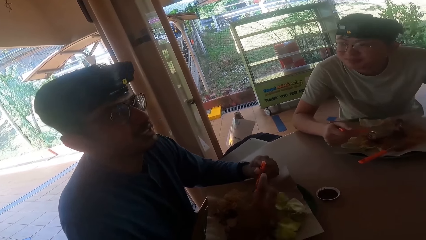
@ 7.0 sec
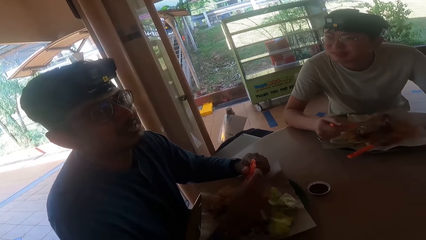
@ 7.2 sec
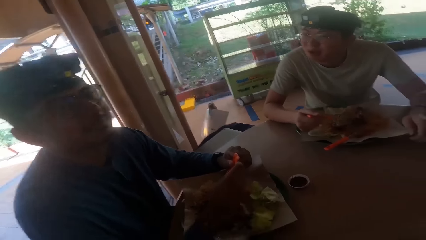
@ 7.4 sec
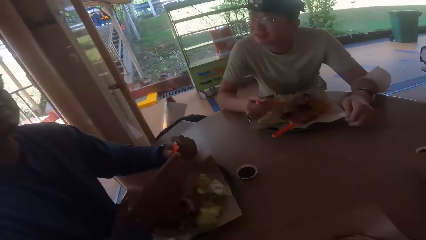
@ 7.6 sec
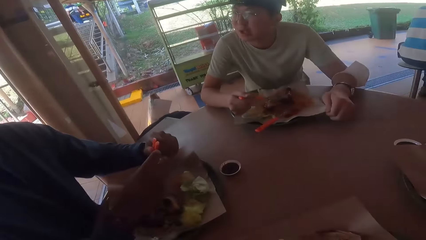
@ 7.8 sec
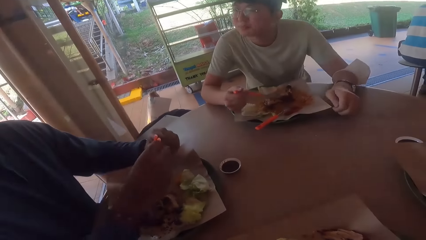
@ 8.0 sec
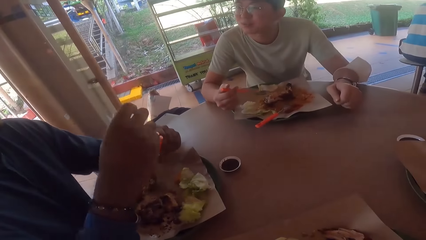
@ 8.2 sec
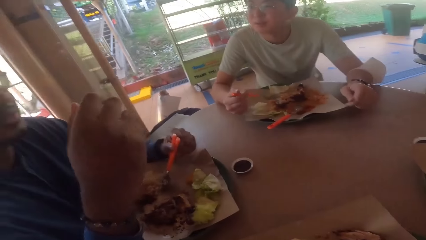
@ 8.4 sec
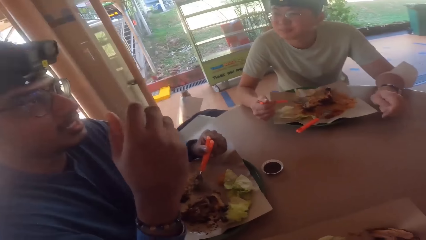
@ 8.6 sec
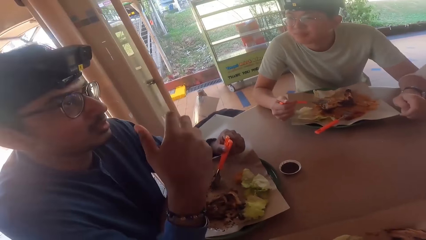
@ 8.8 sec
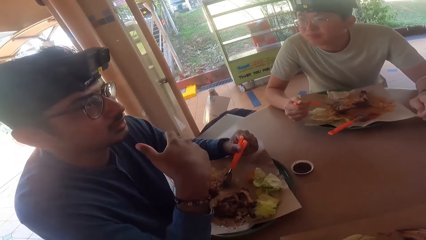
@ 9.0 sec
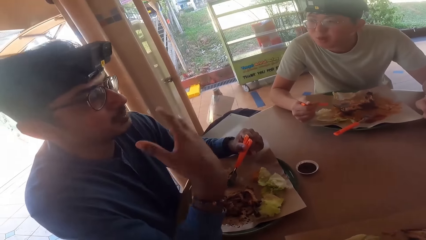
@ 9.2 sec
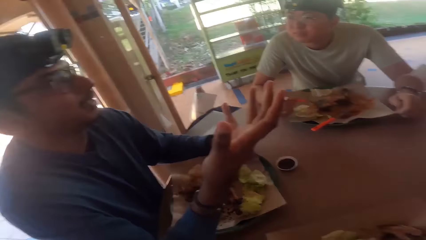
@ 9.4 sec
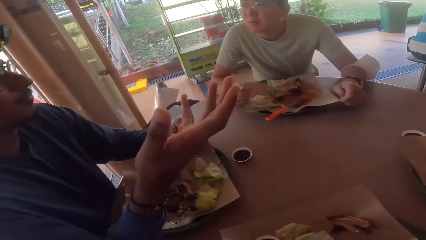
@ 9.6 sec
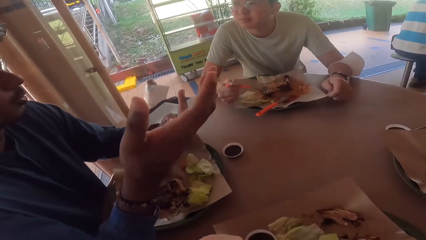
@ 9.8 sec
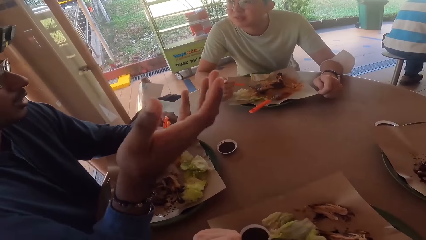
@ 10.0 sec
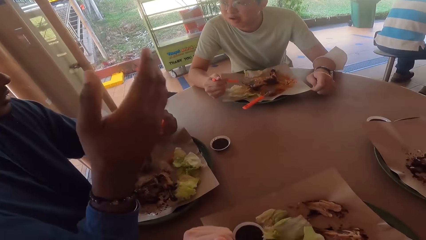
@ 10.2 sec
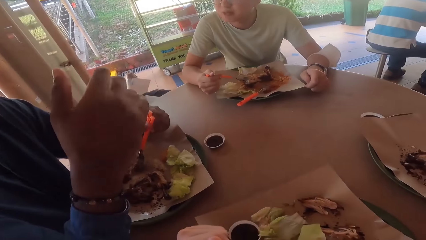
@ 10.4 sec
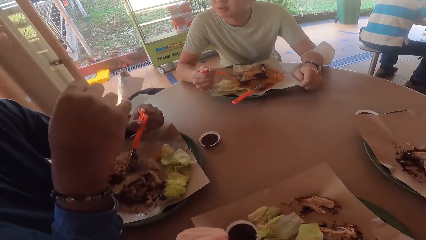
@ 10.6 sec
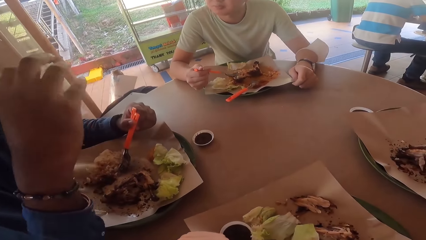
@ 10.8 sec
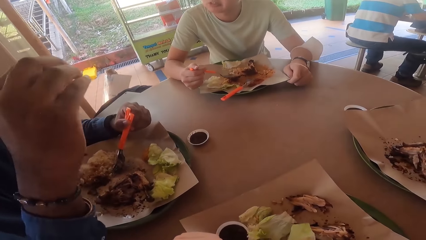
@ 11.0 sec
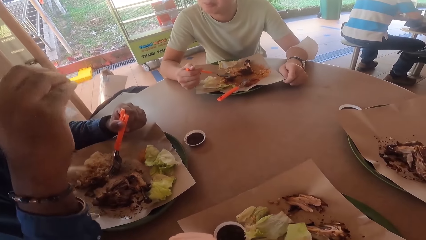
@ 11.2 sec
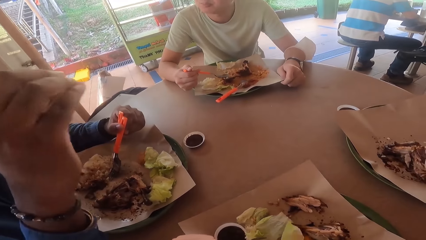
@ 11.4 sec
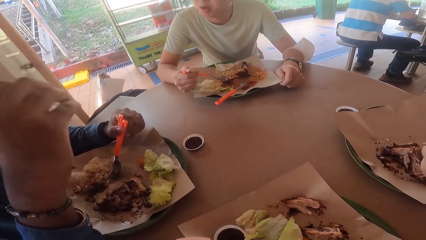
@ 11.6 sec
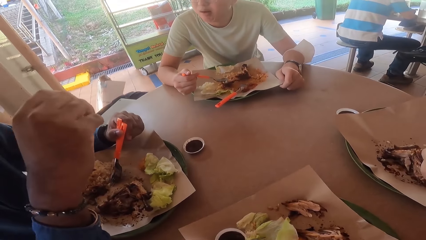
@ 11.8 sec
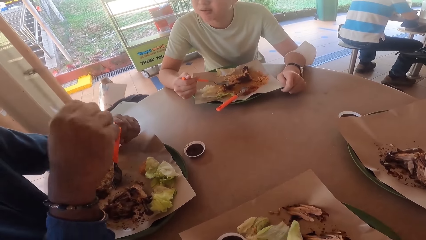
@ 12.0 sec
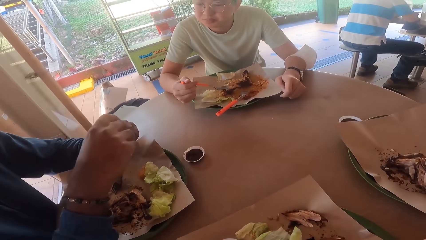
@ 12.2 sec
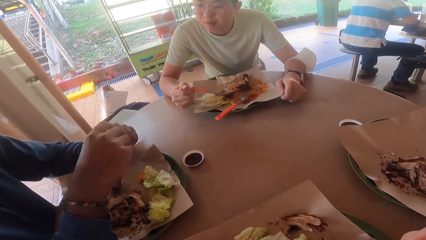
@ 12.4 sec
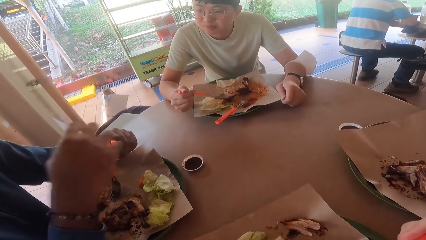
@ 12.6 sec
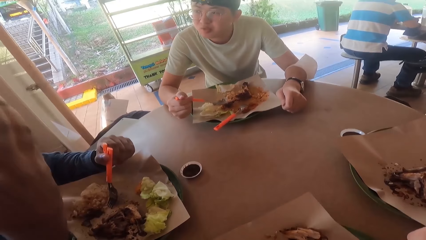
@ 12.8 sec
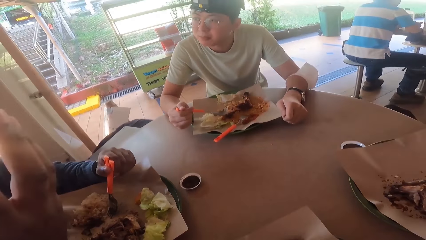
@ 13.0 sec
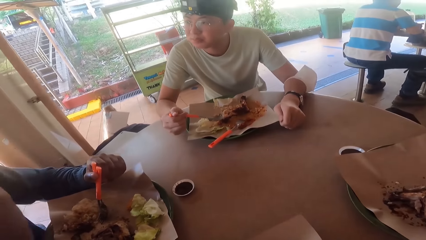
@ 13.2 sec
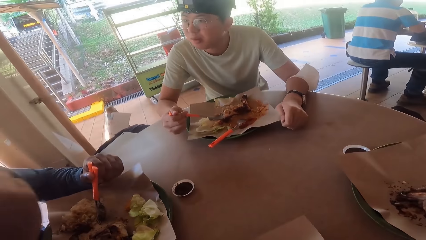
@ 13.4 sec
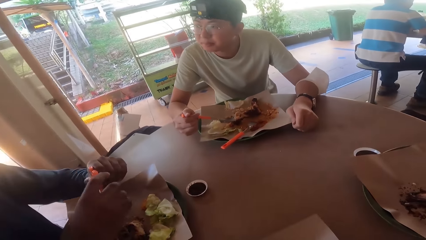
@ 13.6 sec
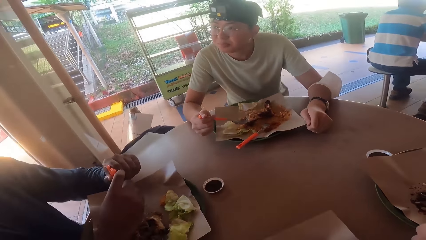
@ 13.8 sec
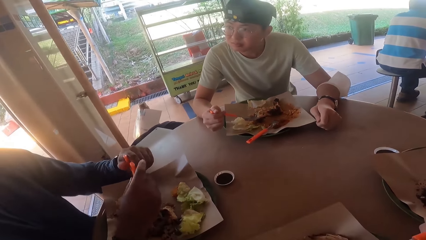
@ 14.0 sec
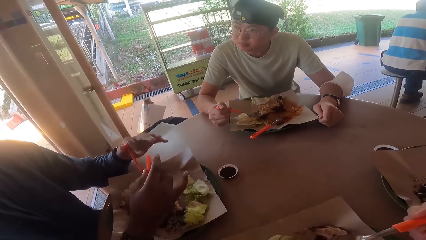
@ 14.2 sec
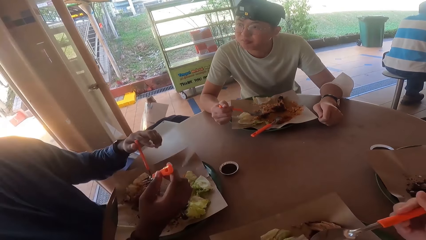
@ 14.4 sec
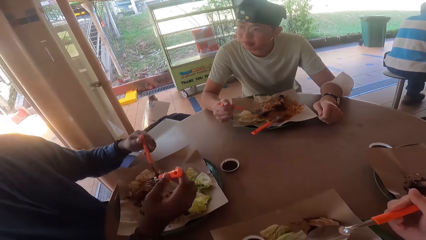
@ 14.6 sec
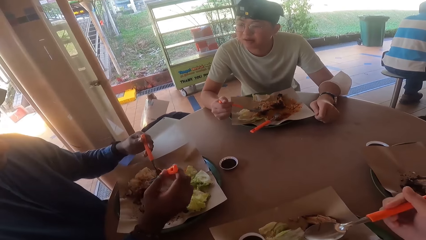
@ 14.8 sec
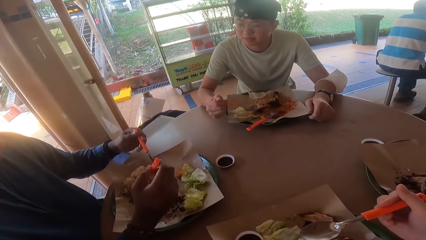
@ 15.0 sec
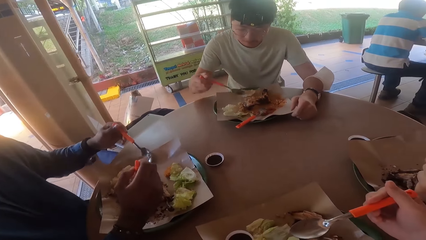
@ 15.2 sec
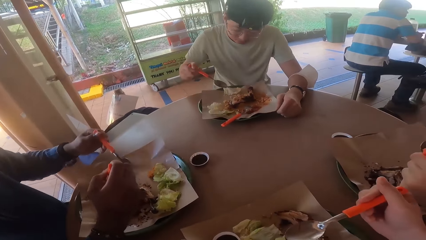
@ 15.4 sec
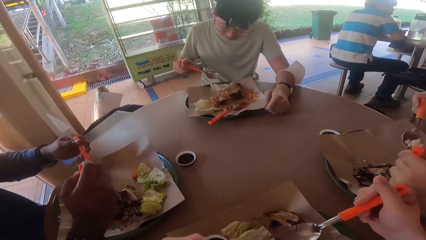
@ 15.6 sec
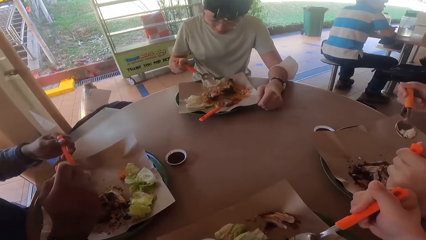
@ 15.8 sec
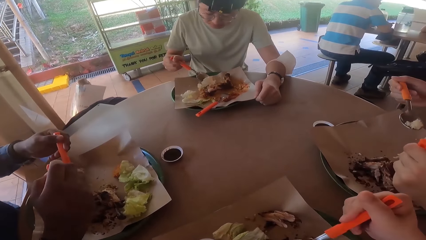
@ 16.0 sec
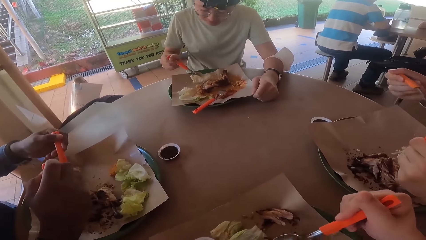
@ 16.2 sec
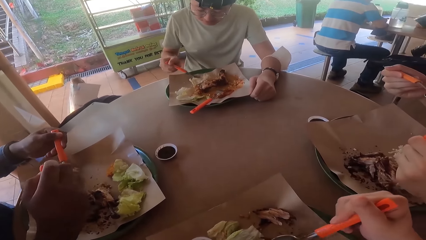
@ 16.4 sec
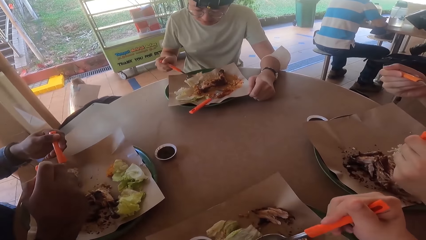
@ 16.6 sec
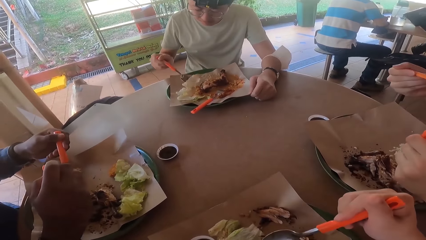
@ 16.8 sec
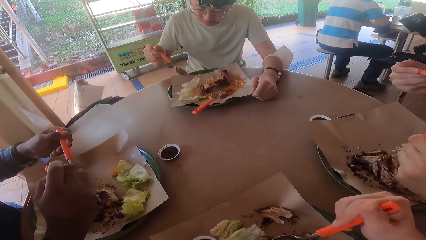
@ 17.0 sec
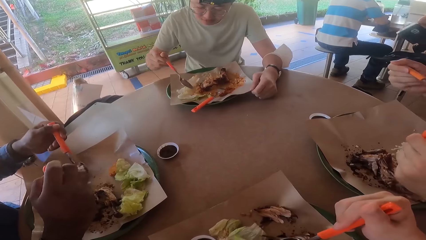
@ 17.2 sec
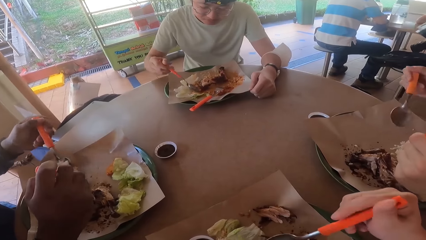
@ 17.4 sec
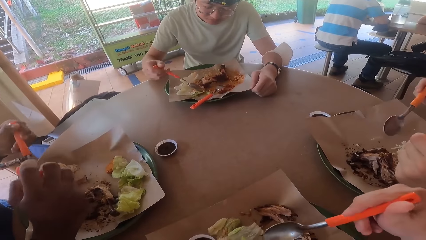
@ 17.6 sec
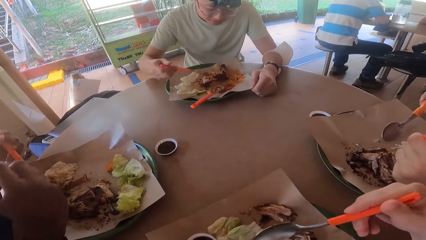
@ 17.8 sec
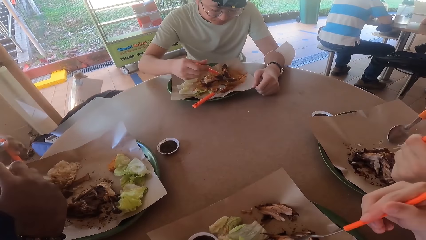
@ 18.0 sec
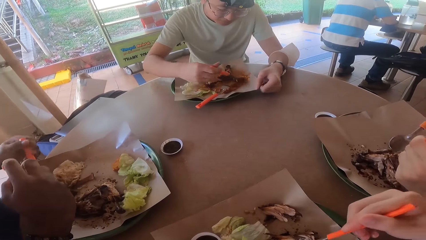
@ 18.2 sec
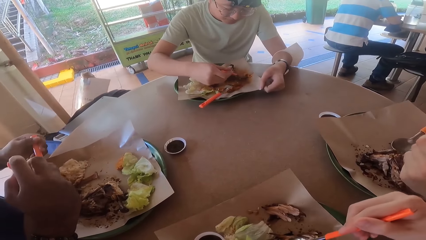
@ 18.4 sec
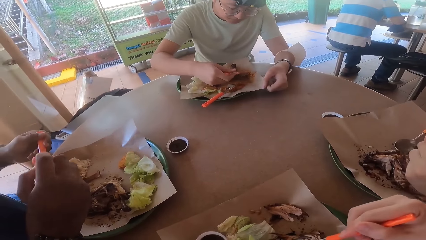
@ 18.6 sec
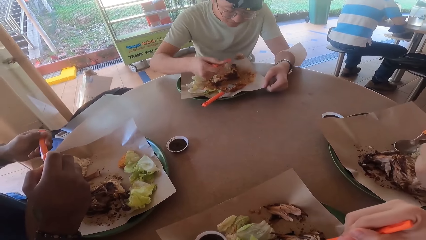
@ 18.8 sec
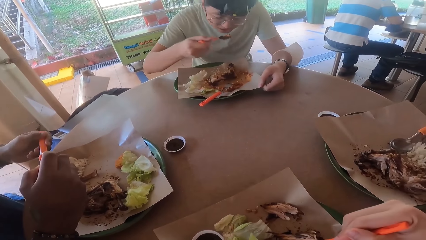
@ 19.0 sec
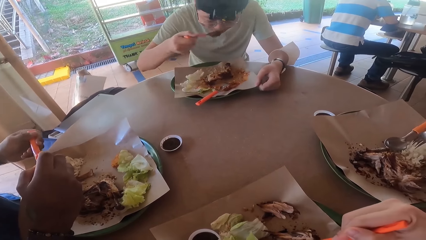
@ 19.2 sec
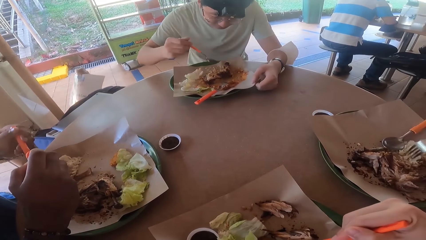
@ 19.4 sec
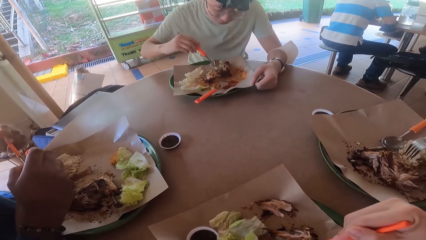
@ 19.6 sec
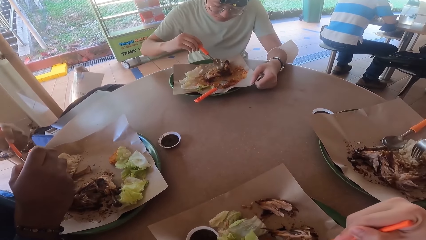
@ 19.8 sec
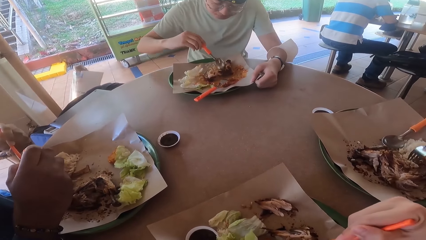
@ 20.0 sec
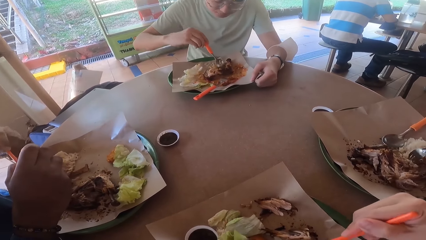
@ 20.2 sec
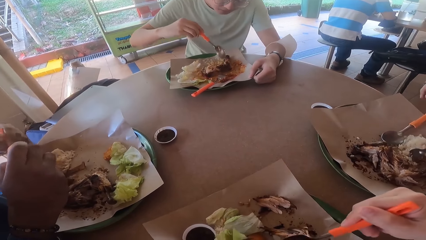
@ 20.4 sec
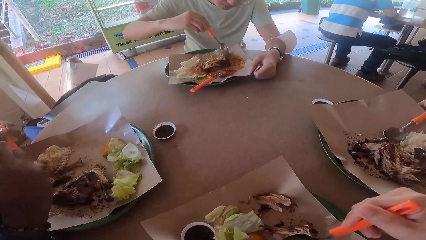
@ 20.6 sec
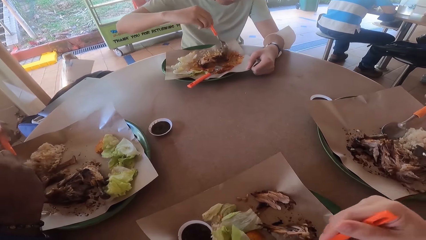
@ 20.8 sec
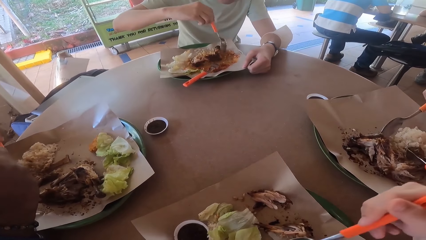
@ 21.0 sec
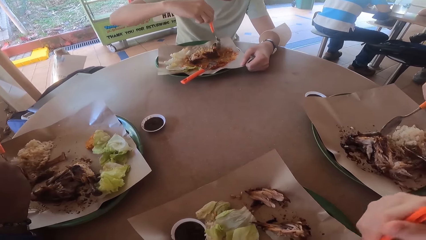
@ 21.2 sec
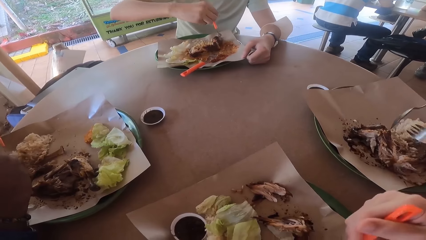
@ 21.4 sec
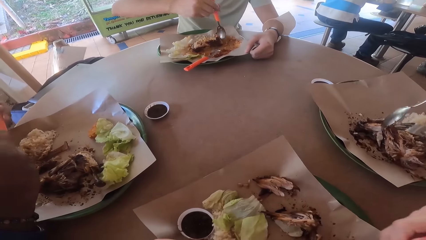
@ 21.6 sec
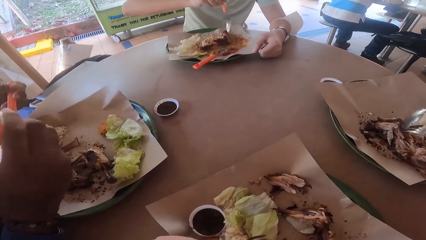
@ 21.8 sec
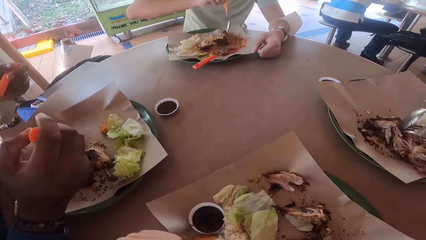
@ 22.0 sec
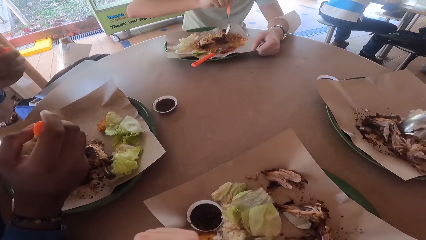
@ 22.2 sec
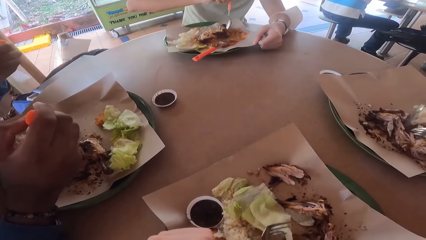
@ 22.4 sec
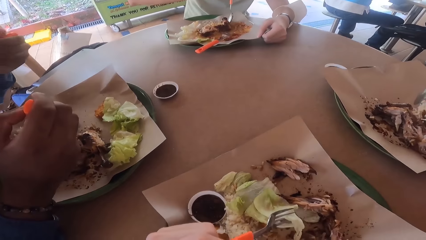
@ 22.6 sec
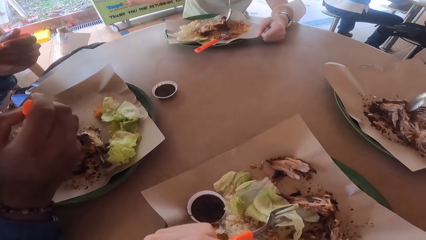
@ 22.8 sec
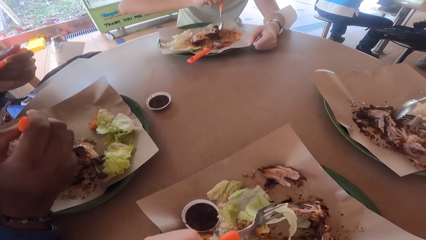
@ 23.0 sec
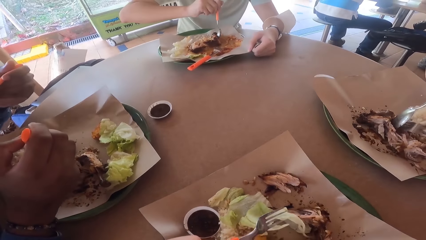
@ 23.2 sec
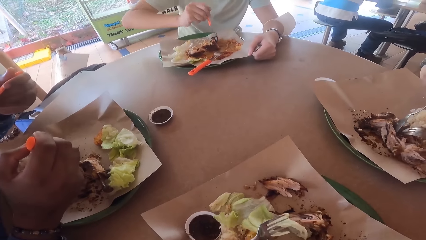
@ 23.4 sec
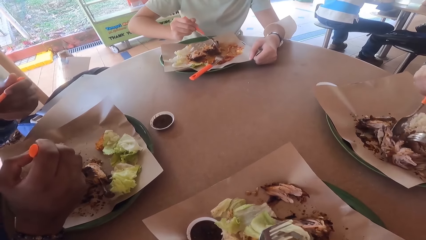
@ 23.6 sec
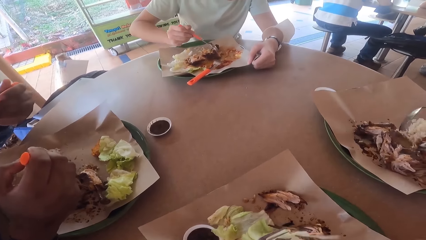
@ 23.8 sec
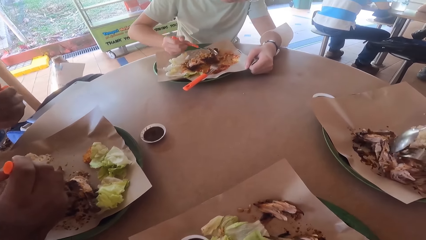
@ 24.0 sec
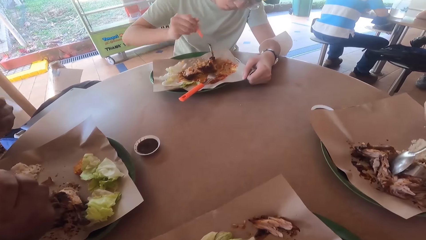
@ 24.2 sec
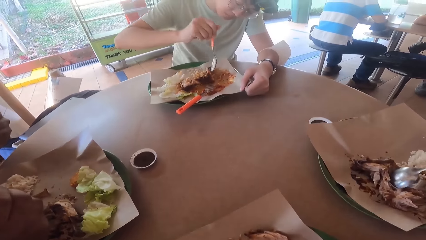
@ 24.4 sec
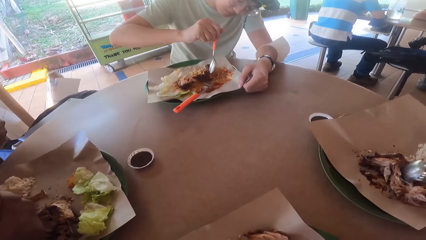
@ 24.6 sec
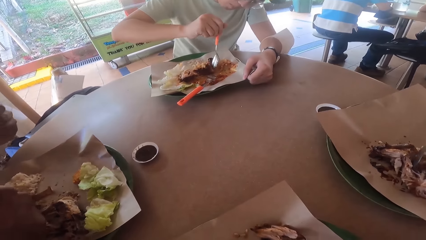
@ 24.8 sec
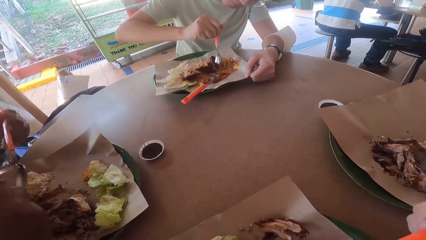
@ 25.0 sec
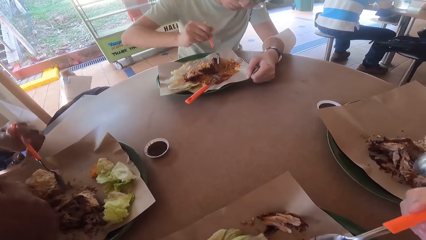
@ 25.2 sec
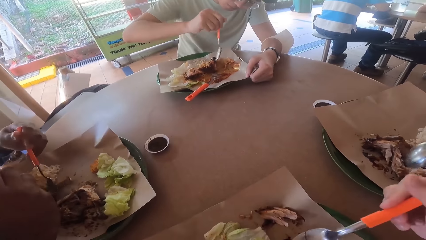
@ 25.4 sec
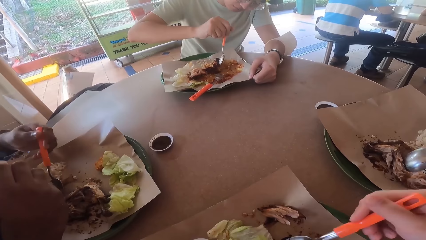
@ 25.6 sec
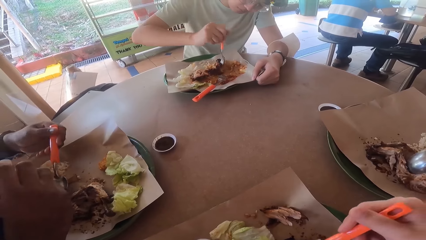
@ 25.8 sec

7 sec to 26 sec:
A man makes a hand gesture. The camera wearer and another man eat from the table. The first man eats his food.
